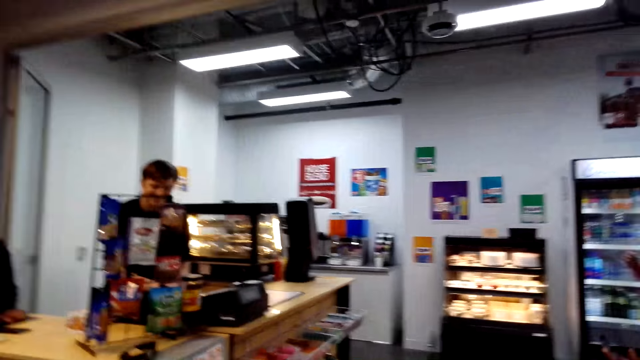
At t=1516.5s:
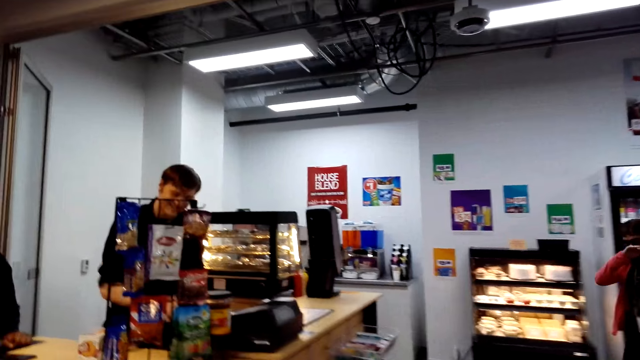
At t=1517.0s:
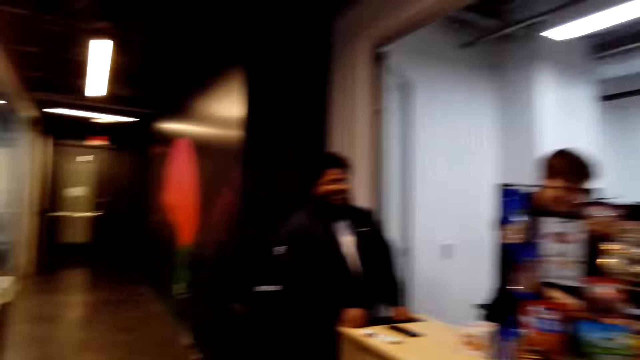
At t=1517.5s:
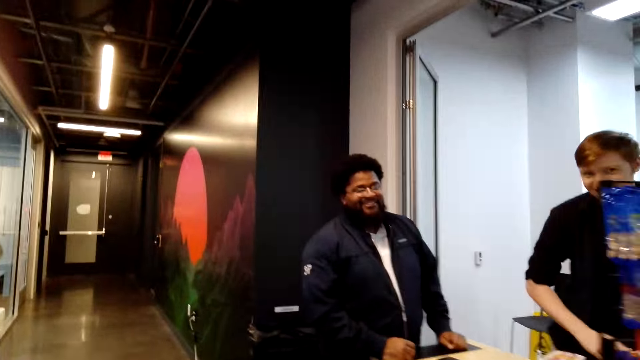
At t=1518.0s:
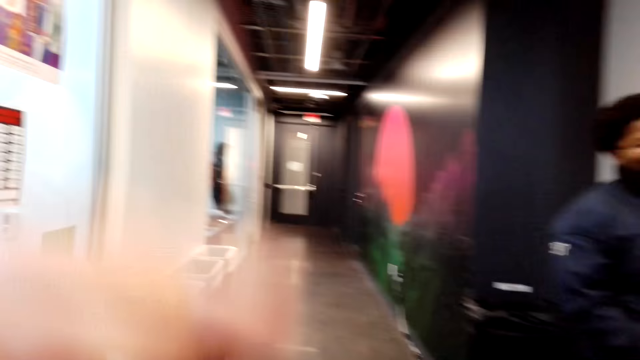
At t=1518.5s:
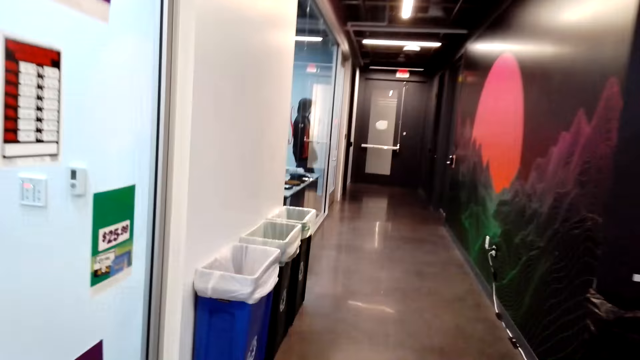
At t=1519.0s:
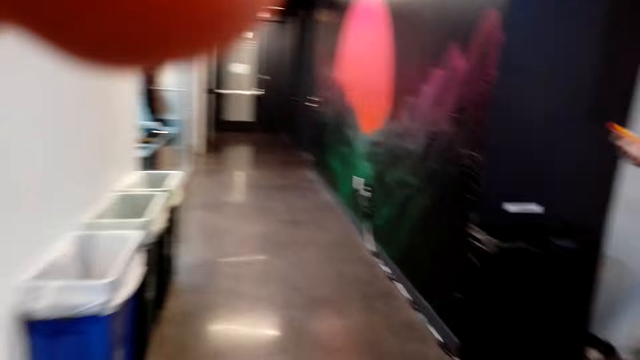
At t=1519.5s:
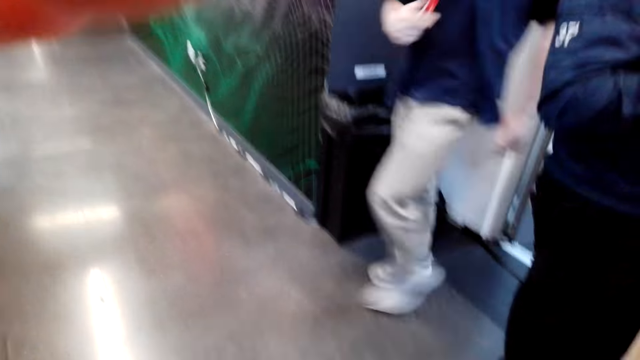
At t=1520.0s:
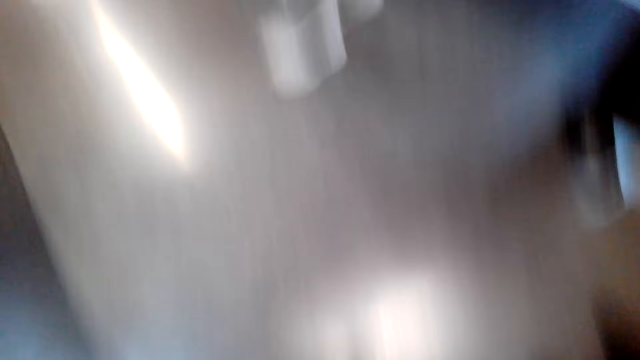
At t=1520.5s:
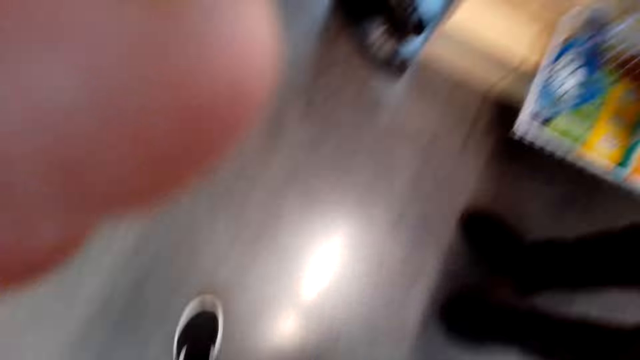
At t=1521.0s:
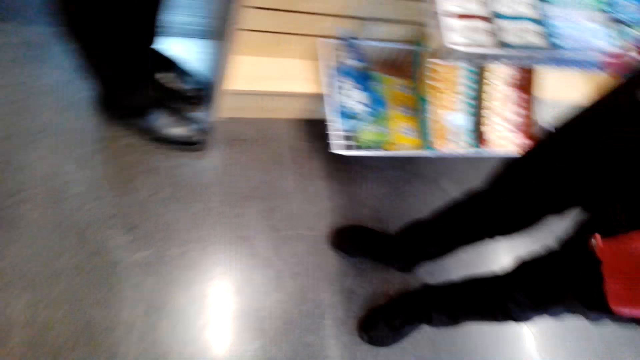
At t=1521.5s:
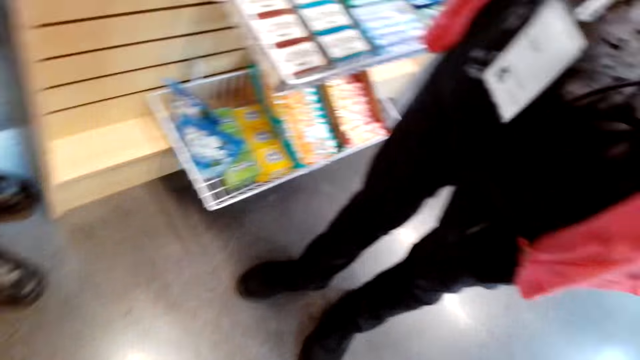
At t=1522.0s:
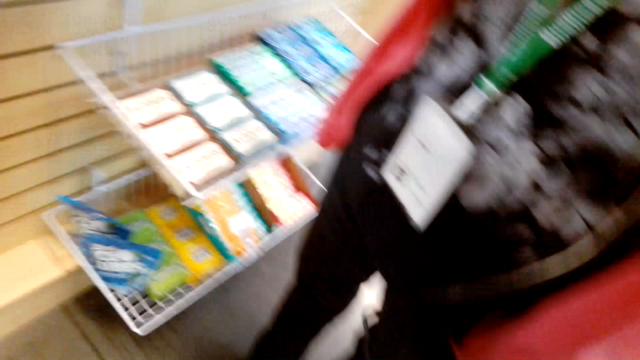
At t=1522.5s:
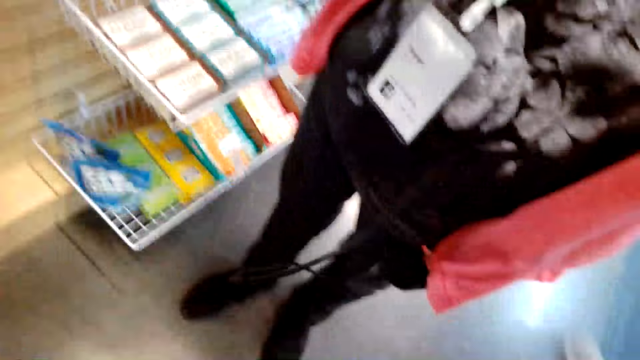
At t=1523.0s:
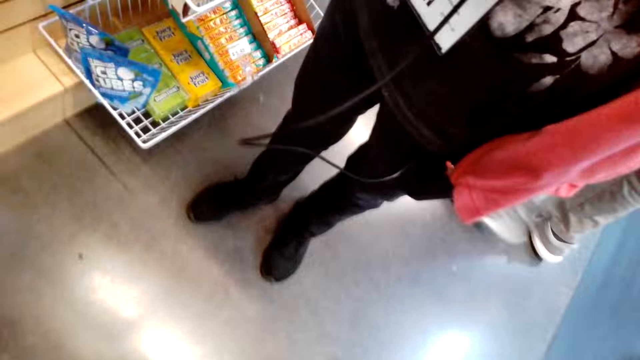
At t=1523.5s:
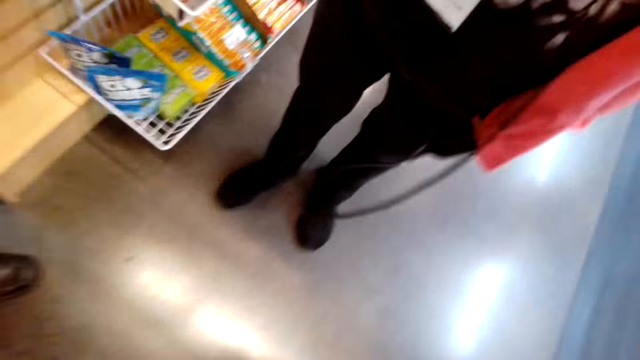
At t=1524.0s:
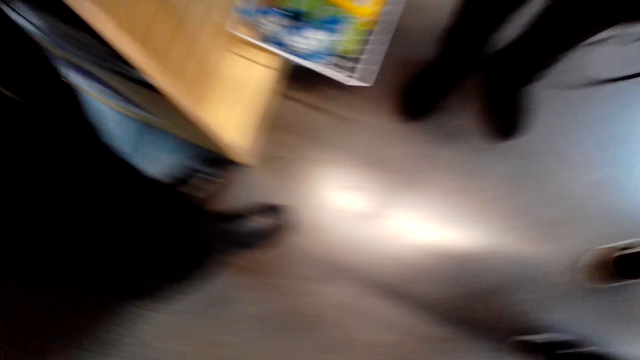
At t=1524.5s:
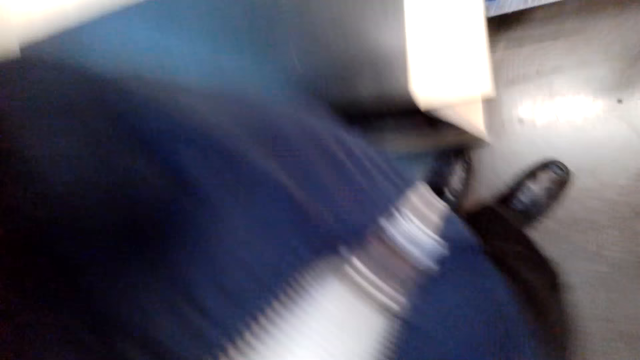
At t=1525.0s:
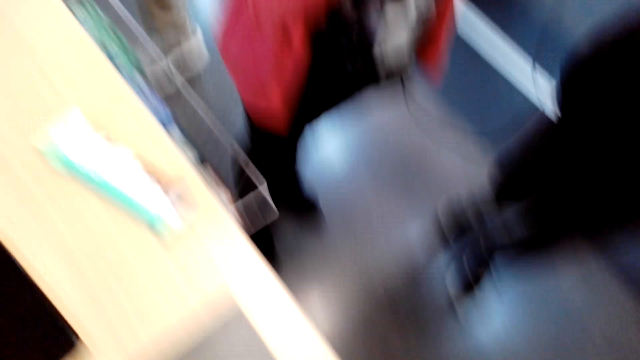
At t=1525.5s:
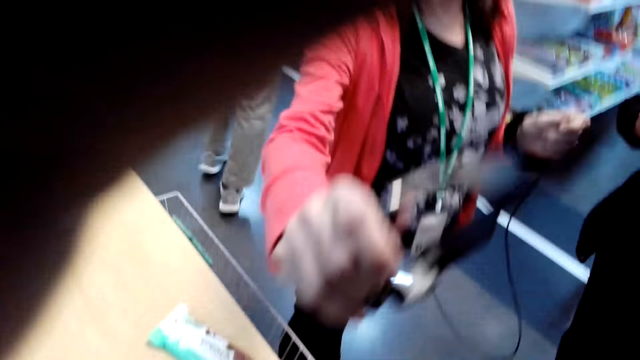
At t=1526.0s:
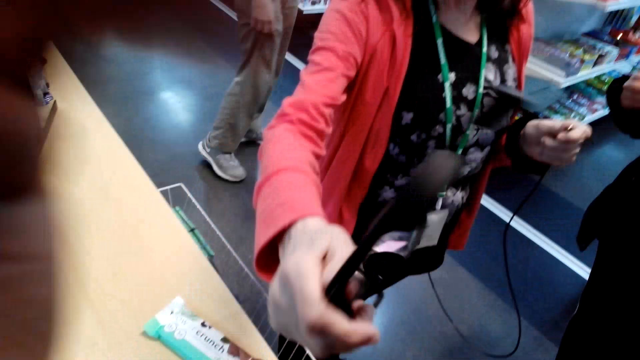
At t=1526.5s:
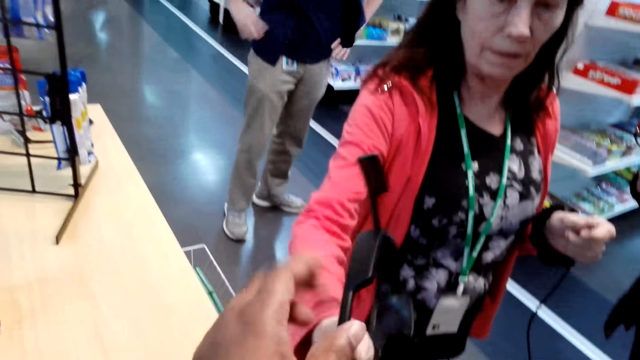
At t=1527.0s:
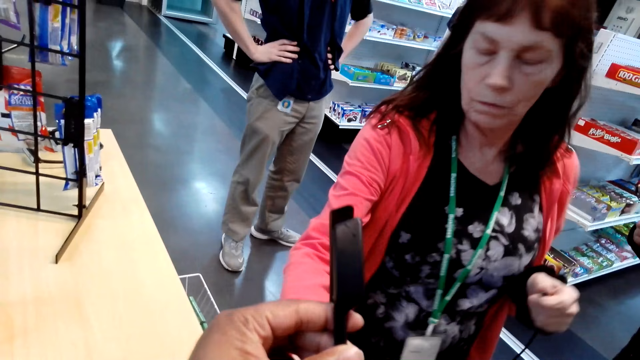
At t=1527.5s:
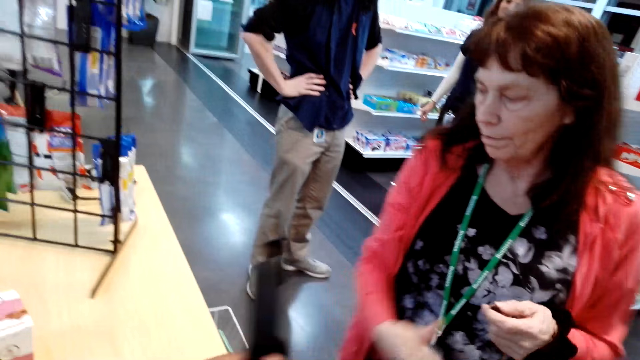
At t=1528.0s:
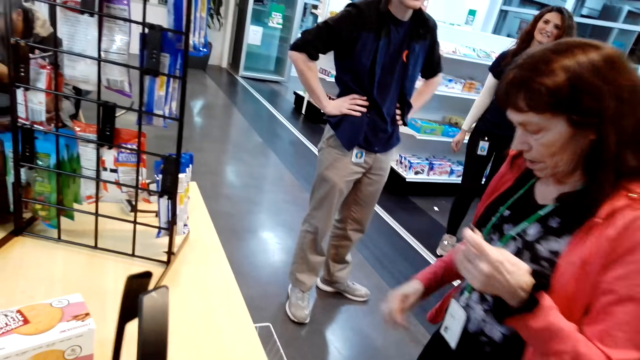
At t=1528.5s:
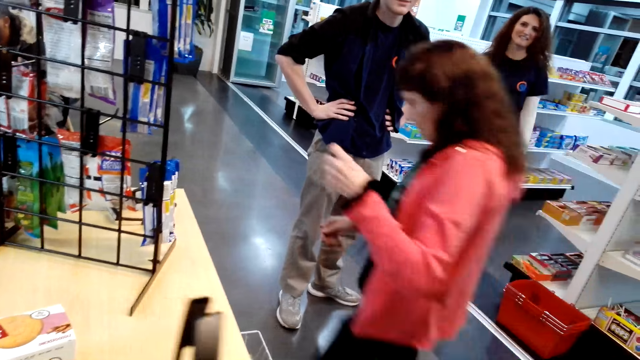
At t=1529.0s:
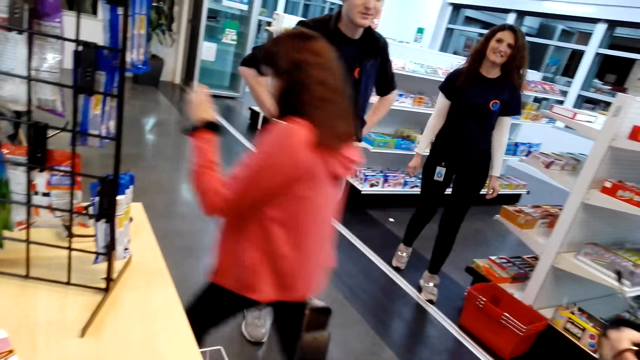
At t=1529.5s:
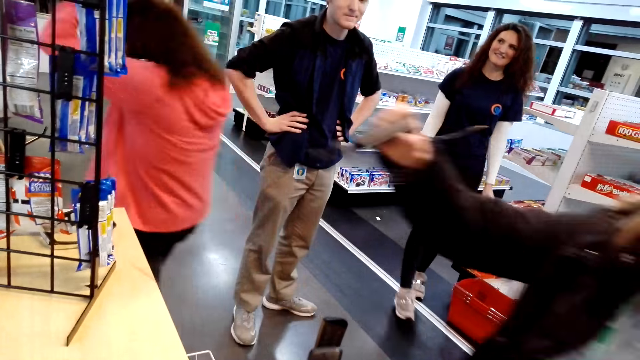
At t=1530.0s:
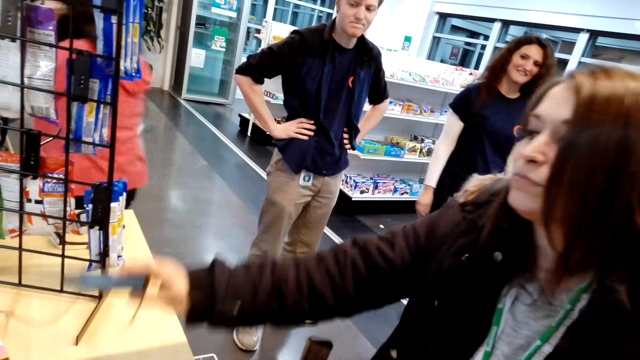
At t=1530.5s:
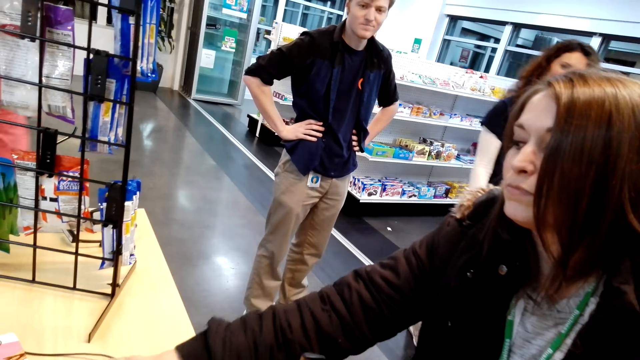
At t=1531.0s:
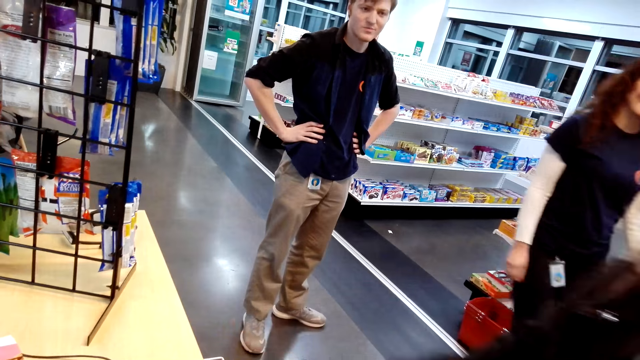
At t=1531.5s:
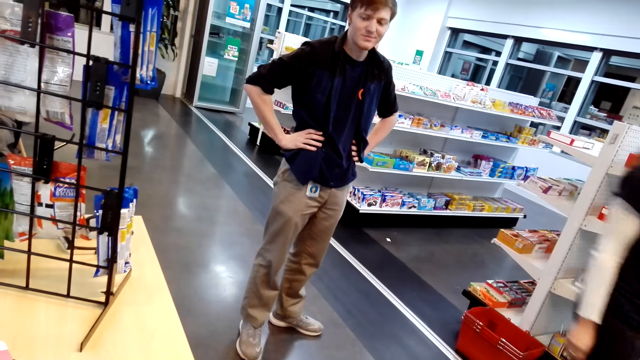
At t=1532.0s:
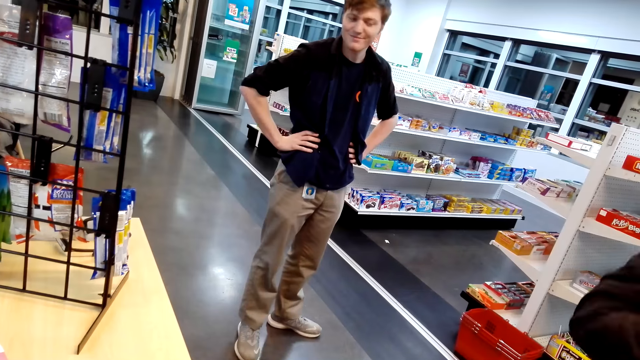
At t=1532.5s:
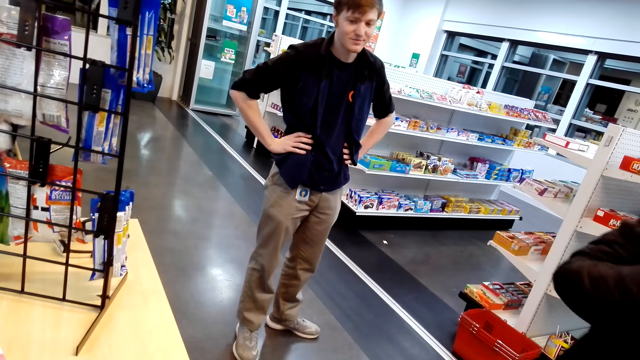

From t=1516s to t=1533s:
The camera wearer adjusts her hair. She looks around. A woman gives the camera wearer something. The woman walks around the supermarket and walks away. A lady drops something. Another lady walks around.
